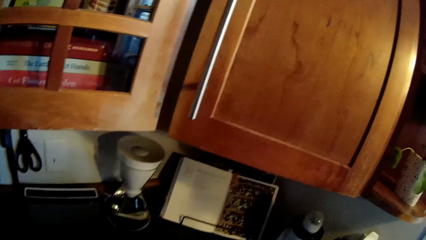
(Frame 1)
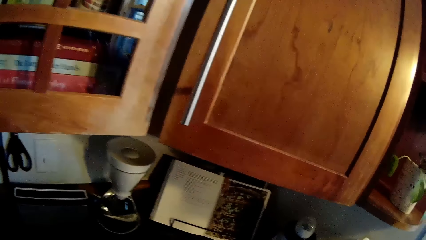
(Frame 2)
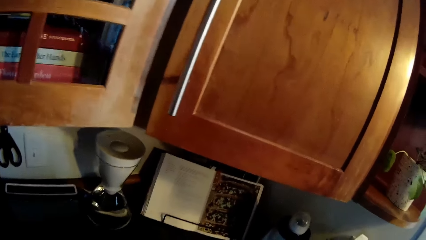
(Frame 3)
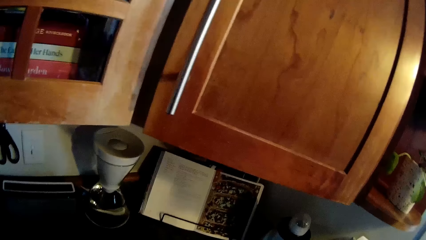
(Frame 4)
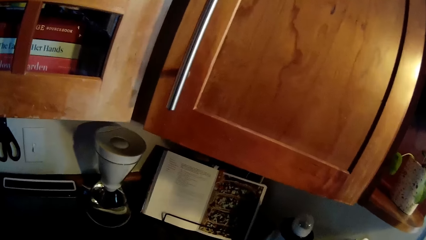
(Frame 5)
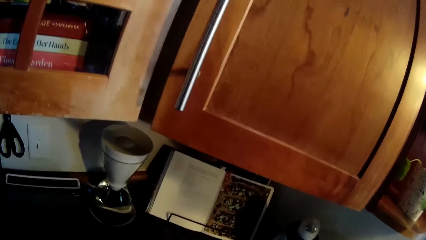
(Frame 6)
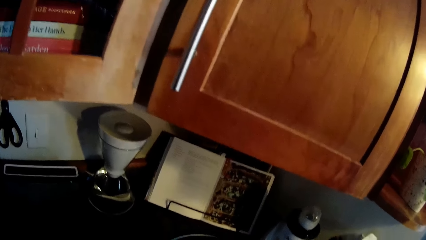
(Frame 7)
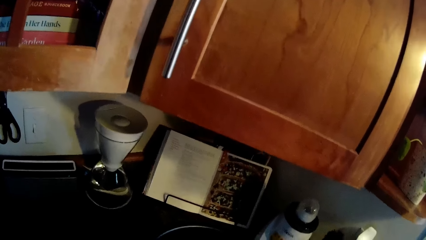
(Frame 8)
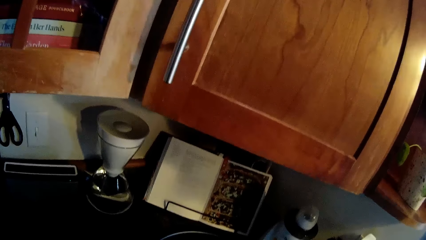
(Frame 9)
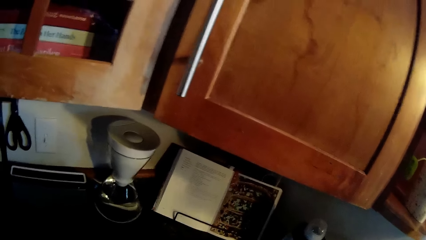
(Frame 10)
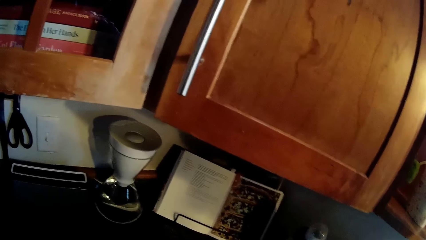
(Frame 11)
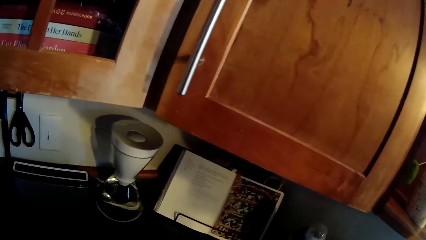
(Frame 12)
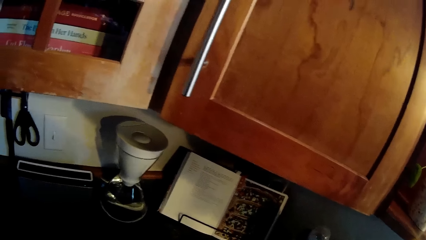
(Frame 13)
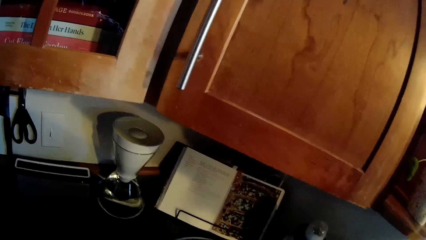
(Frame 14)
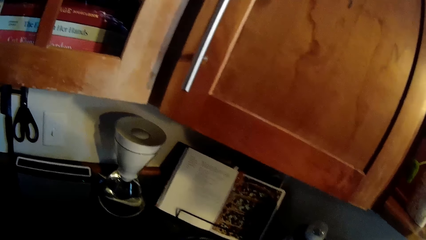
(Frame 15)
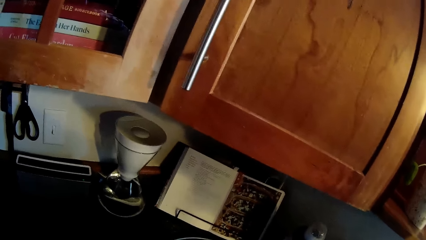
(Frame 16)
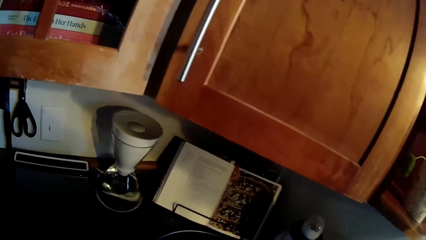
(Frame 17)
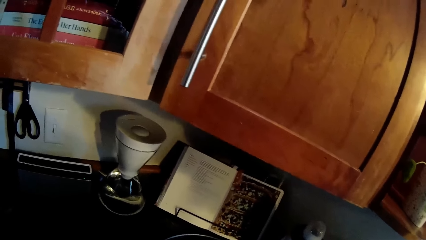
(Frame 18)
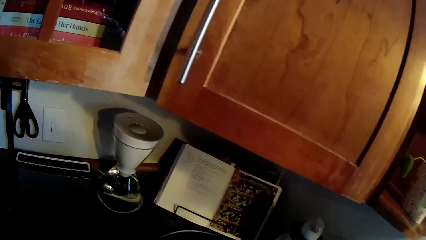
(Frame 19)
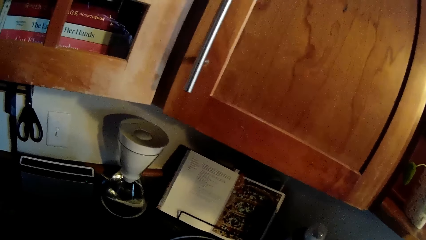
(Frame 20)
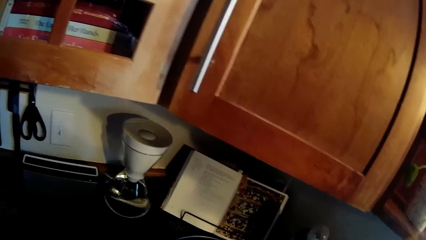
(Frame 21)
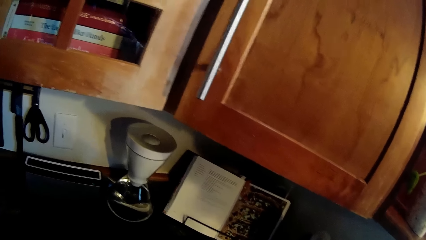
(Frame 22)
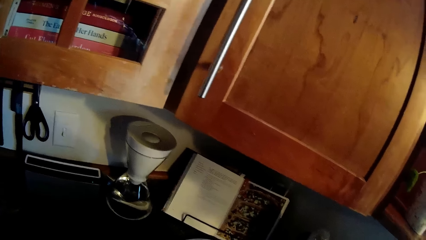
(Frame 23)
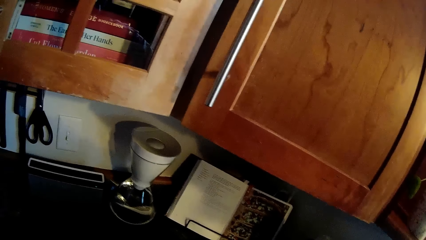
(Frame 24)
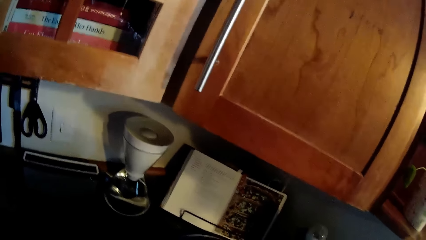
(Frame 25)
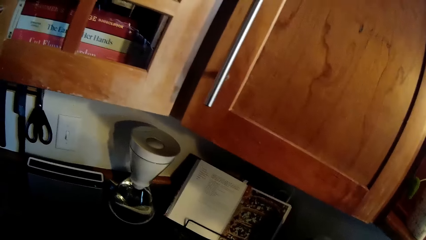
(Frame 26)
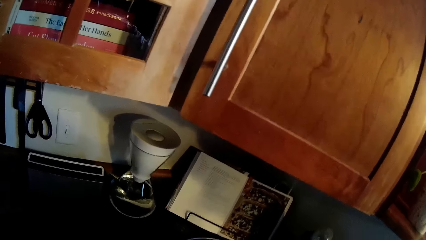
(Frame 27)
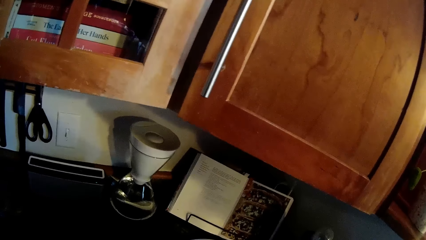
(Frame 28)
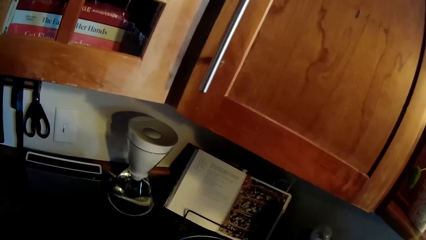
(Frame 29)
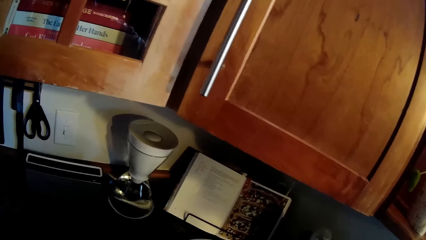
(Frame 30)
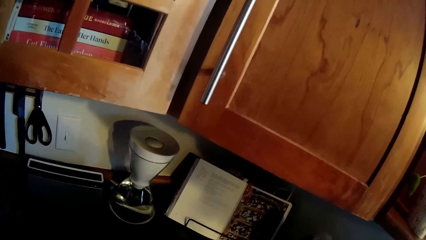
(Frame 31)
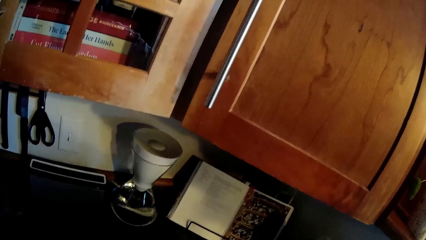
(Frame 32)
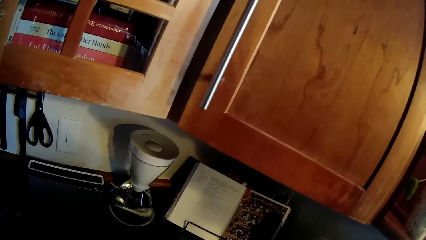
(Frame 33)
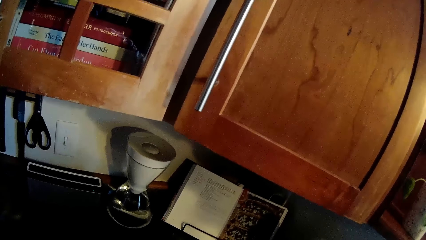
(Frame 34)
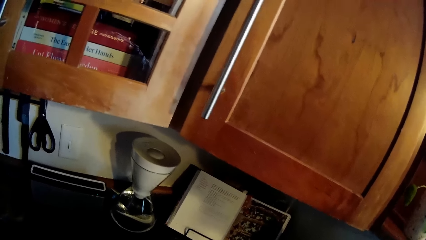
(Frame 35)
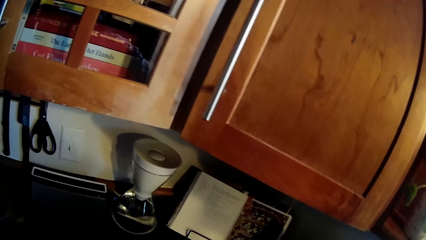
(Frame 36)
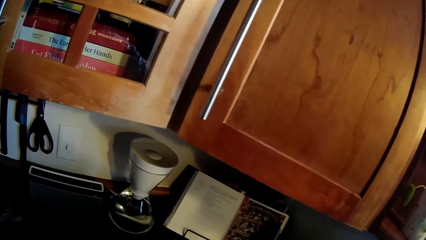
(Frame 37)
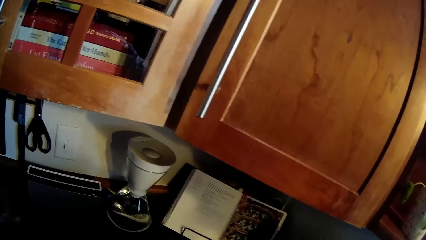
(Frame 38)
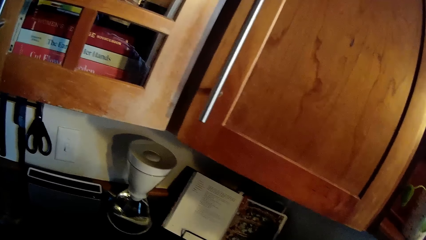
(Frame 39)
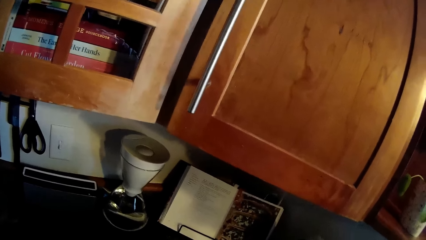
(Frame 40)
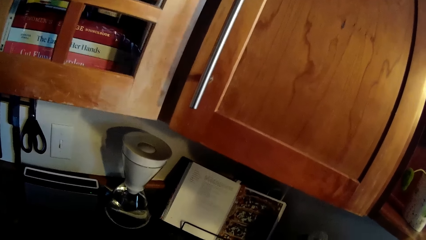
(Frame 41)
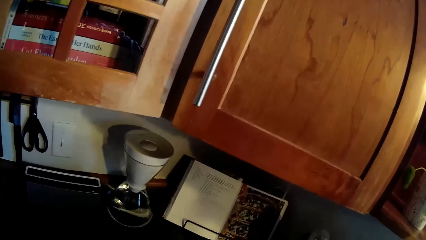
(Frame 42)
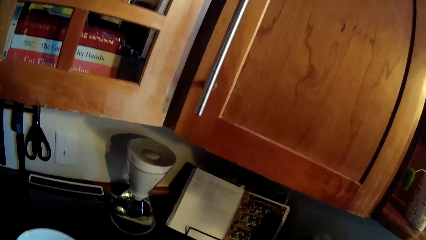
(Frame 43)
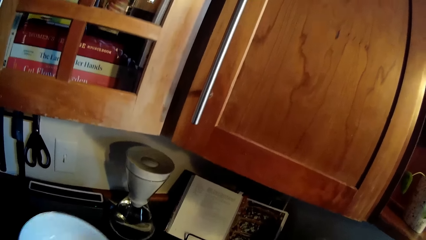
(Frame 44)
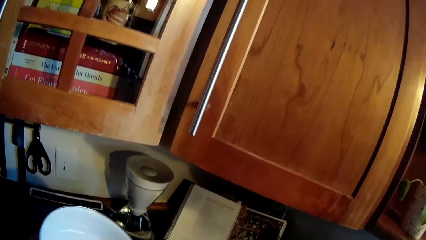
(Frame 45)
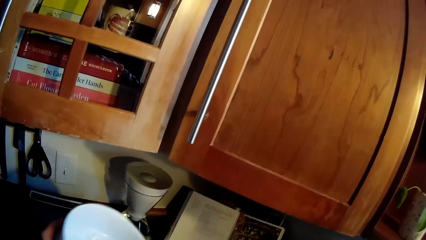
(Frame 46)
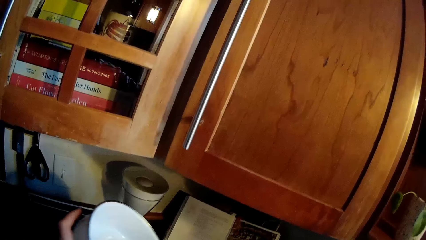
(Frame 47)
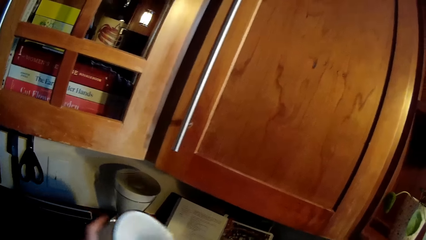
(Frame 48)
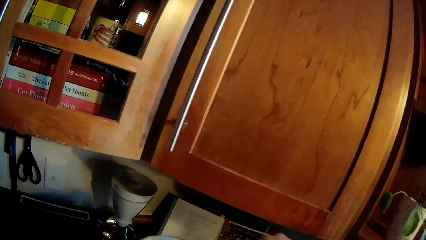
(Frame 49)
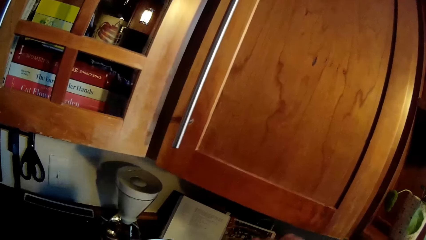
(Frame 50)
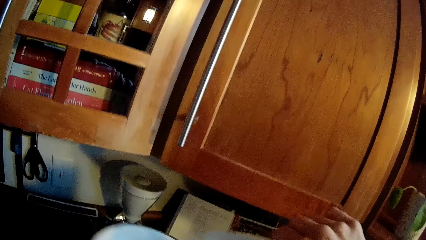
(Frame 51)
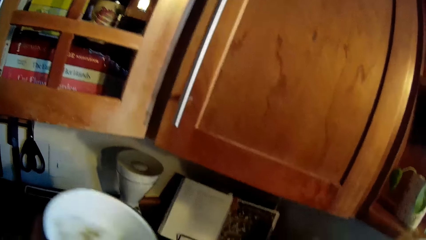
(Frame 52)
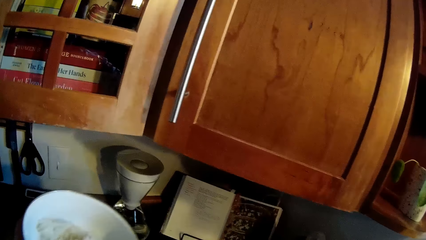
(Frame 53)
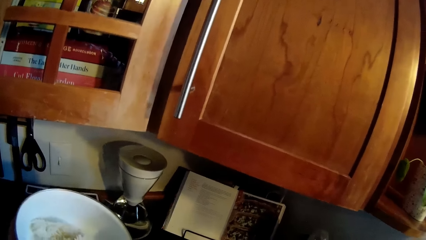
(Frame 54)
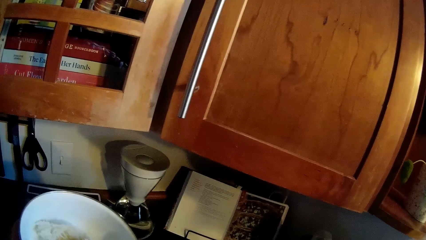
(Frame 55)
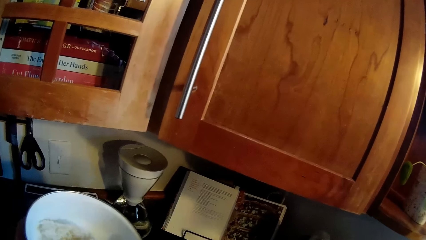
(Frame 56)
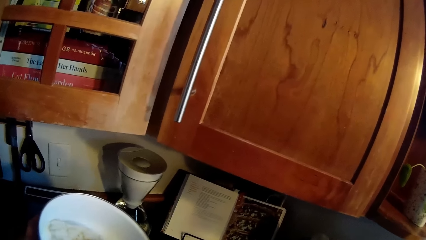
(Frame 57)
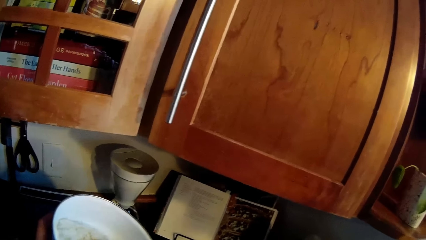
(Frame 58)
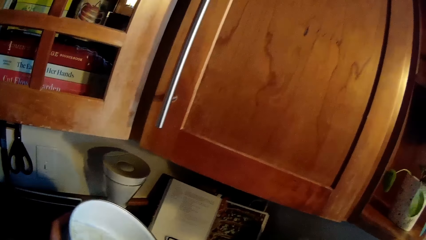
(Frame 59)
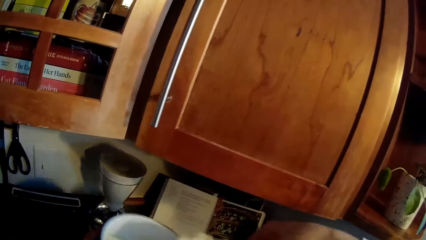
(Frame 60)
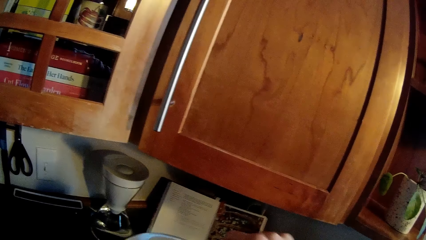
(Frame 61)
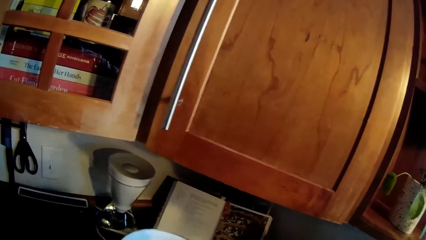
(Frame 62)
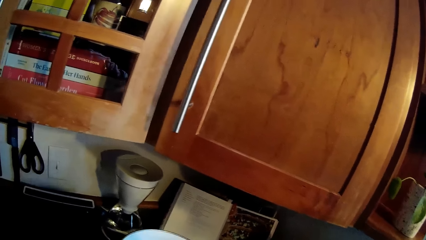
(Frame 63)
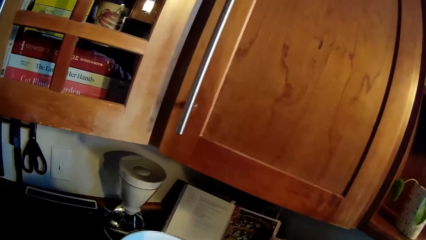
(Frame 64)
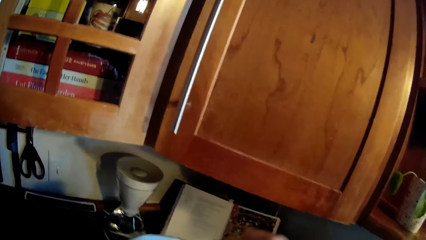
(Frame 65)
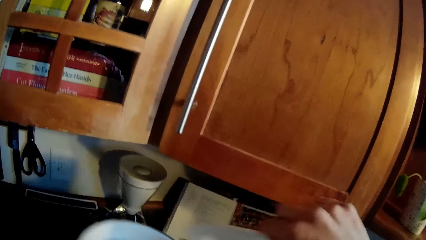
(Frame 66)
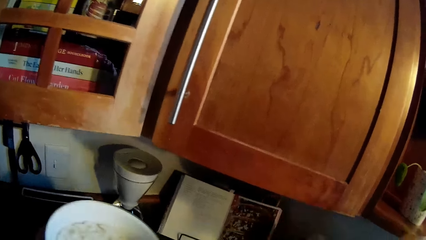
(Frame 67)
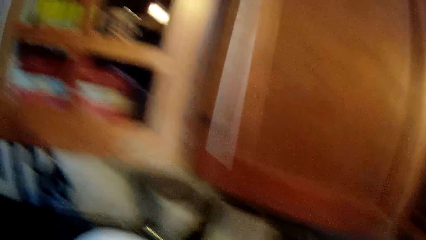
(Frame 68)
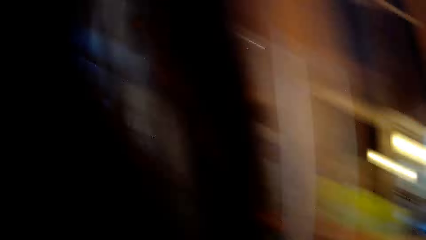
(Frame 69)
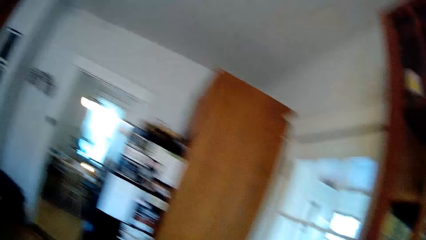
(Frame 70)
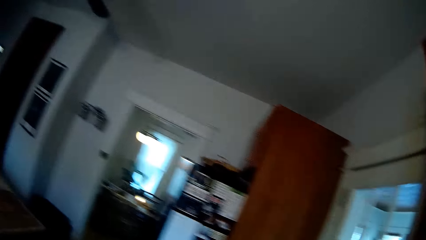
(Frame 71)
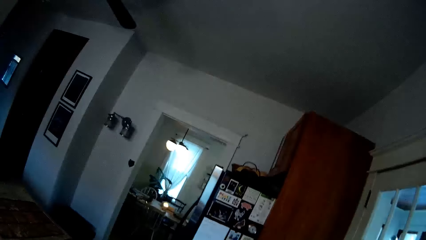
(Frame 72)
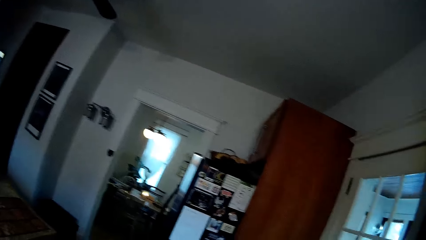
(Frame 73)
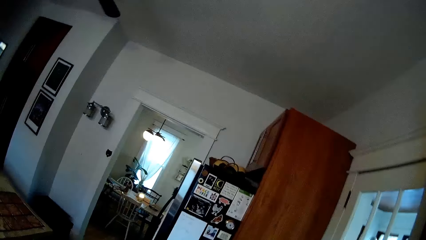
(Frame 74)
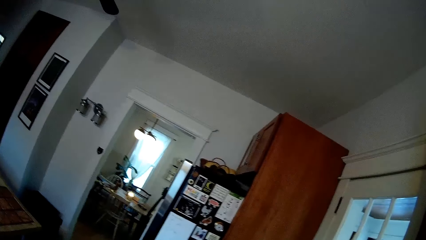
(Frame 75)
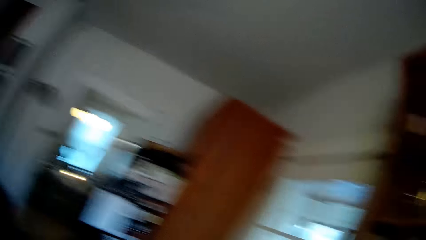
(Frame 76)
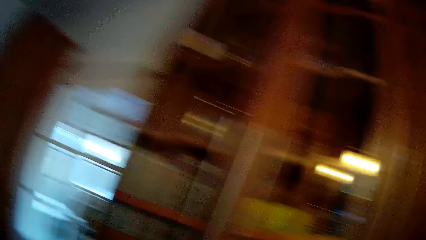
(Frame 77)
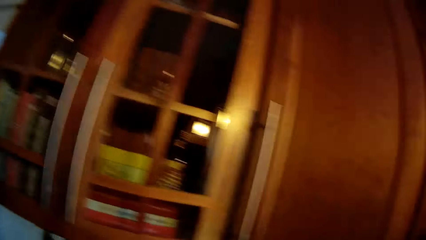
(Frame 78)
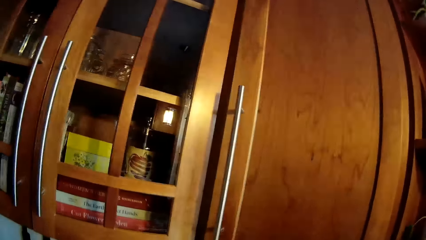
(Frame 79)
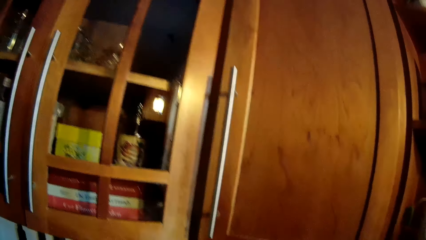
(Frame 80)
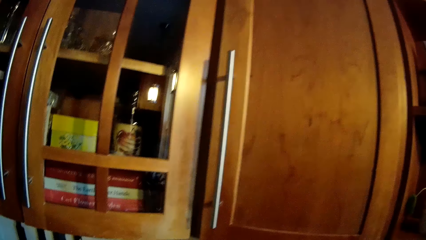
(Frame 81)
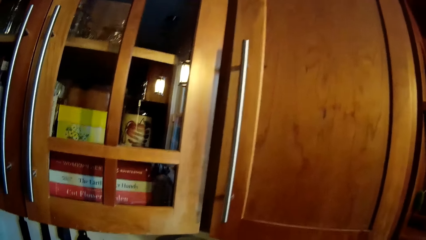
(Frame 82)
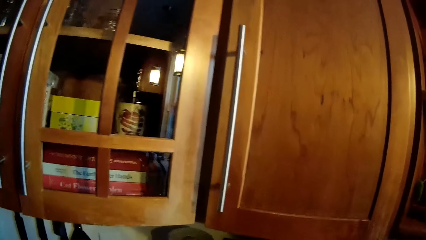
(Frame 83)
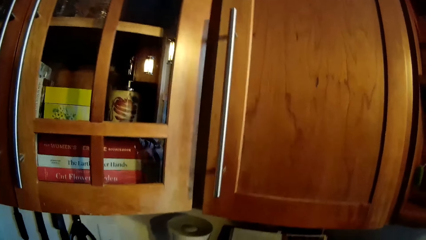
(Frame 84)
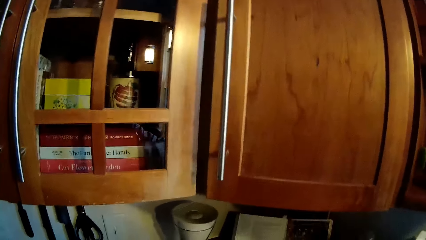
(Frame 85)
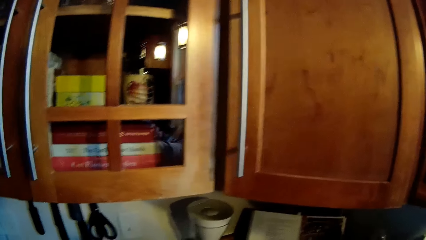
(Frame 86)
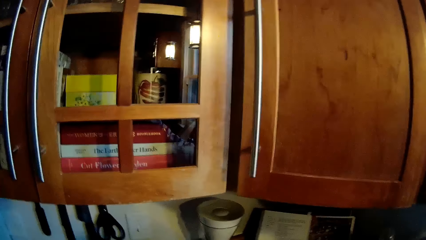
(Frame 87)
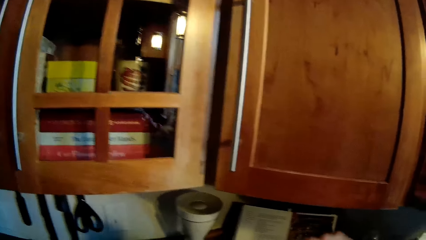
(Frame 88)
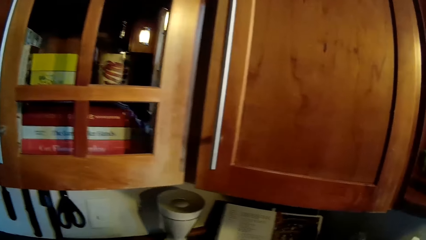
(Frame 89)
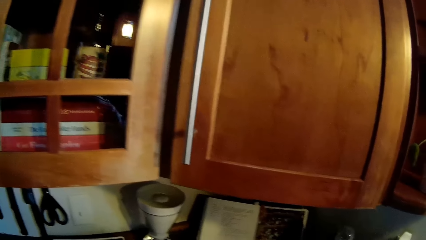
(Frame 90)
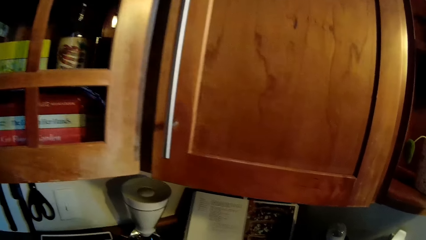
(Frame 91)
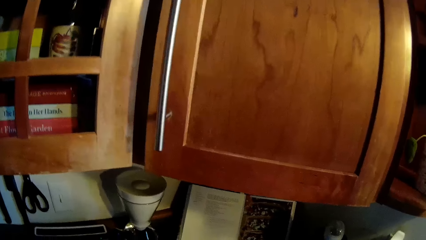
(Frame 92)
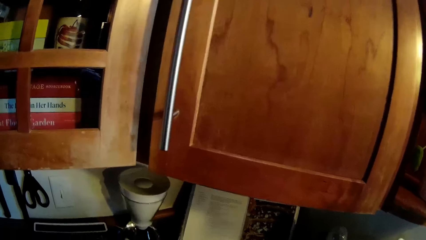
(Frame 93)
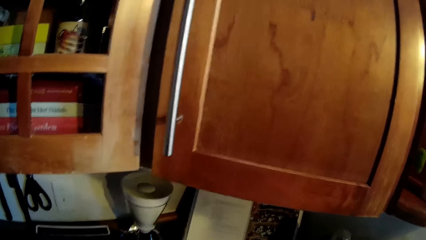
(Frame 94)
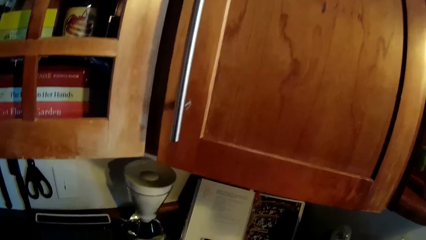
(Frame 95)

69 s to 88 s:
The camera wearer holds the plate with her left hand. She puts rice in the plate with a spoon in her right hand. She puts rice in the plate with the spoon in her right hand again. She converses with the man.
